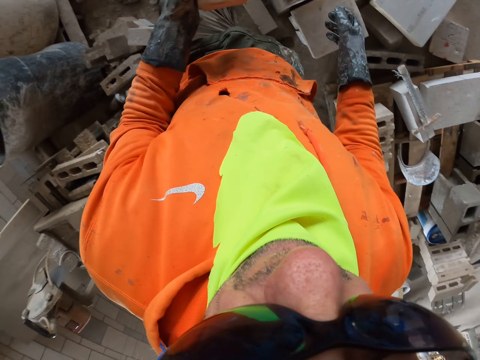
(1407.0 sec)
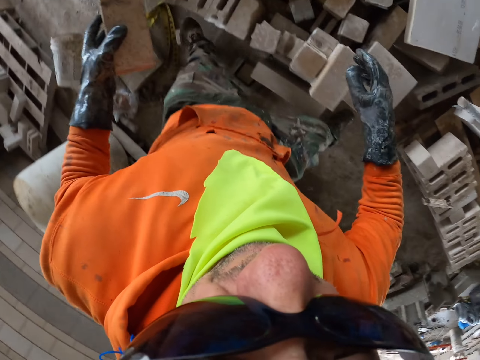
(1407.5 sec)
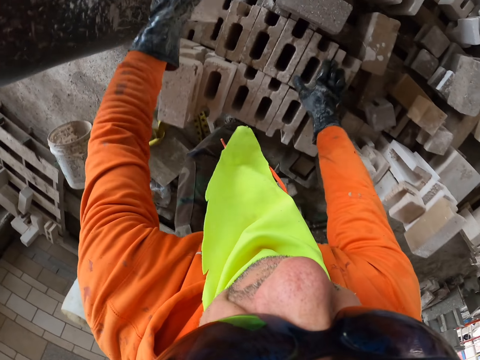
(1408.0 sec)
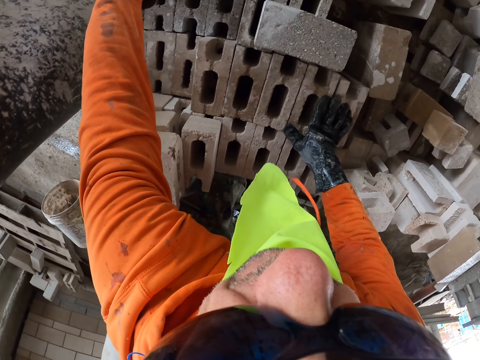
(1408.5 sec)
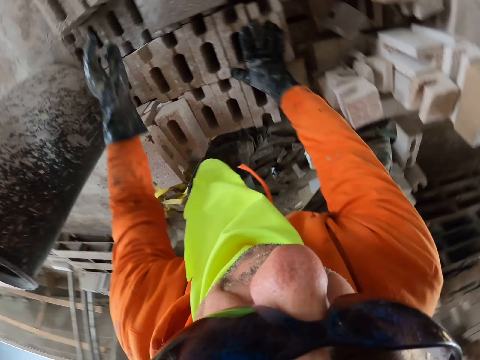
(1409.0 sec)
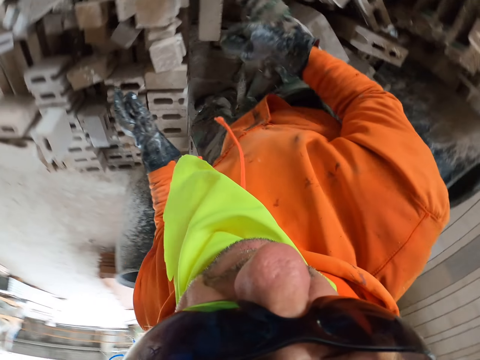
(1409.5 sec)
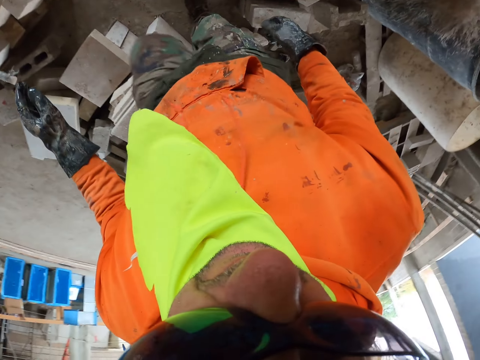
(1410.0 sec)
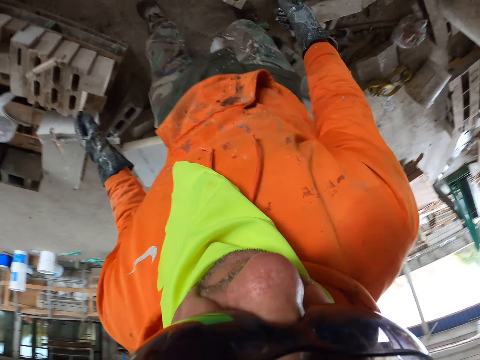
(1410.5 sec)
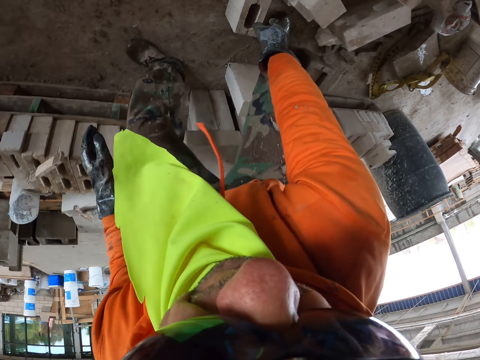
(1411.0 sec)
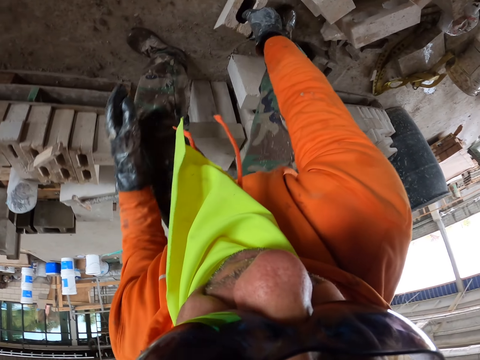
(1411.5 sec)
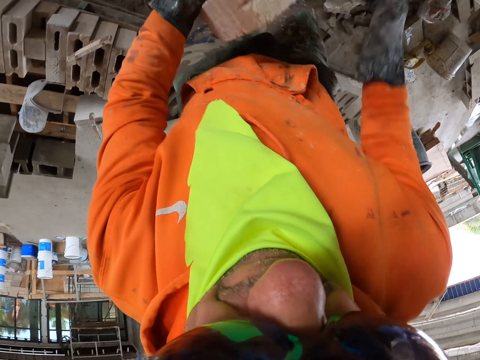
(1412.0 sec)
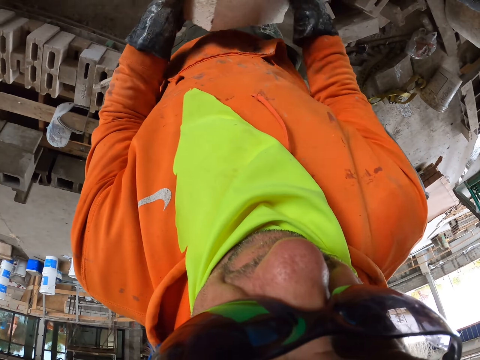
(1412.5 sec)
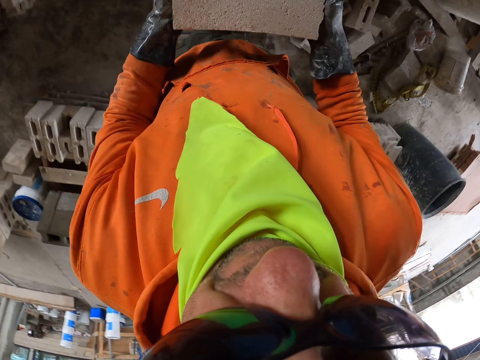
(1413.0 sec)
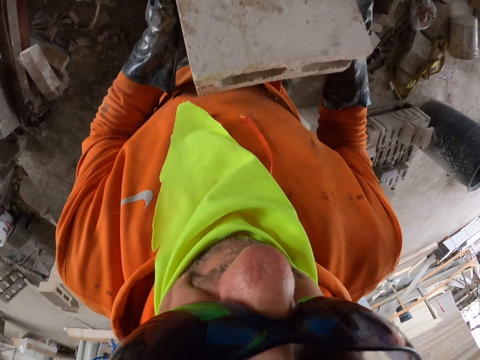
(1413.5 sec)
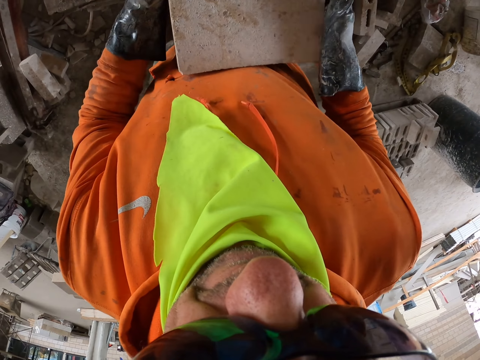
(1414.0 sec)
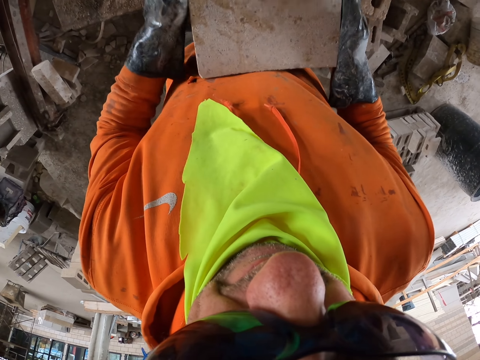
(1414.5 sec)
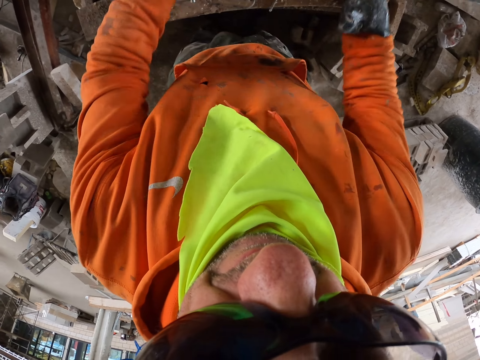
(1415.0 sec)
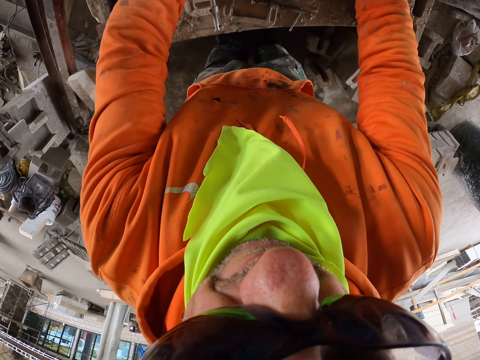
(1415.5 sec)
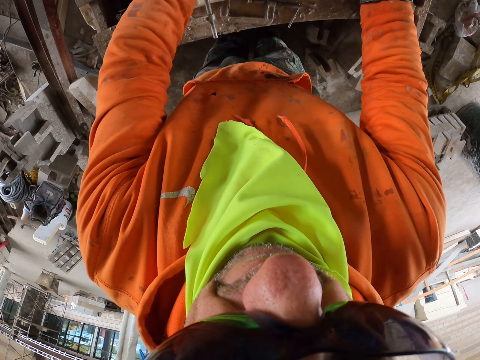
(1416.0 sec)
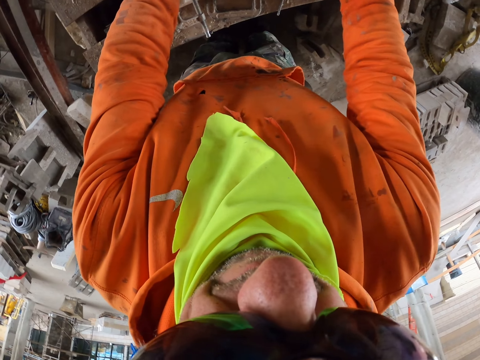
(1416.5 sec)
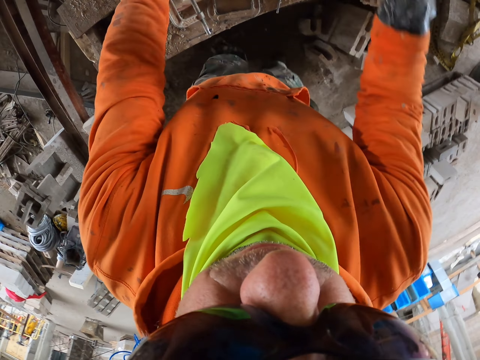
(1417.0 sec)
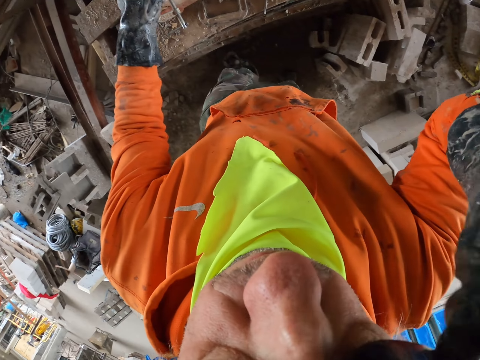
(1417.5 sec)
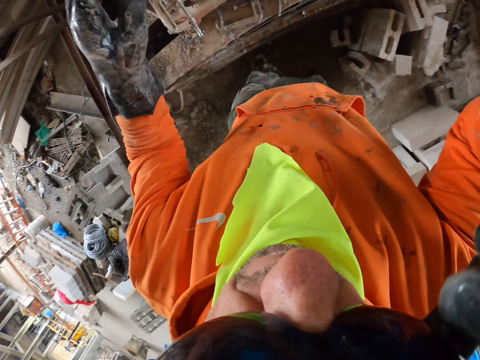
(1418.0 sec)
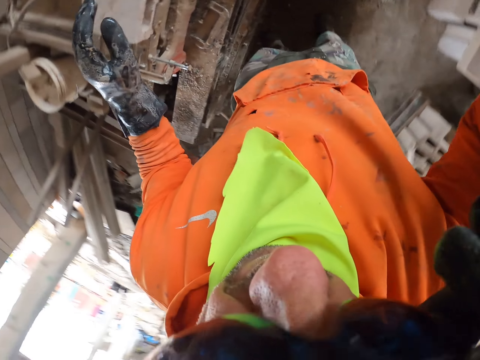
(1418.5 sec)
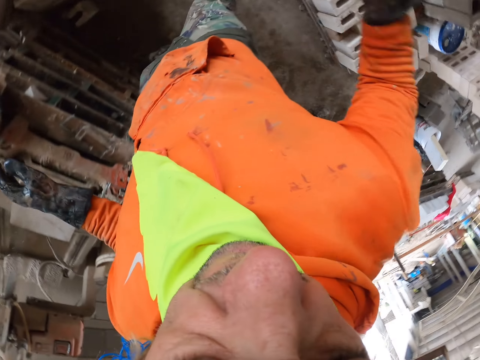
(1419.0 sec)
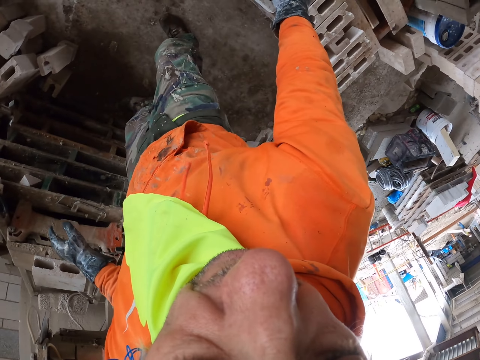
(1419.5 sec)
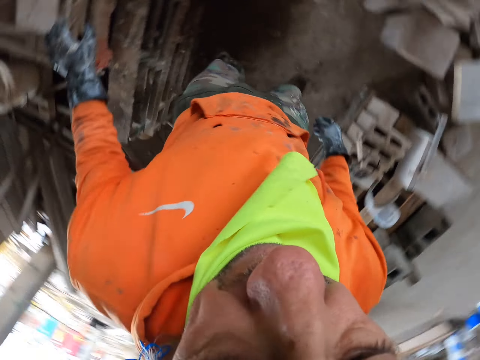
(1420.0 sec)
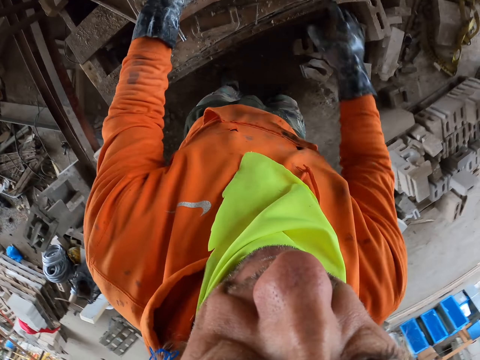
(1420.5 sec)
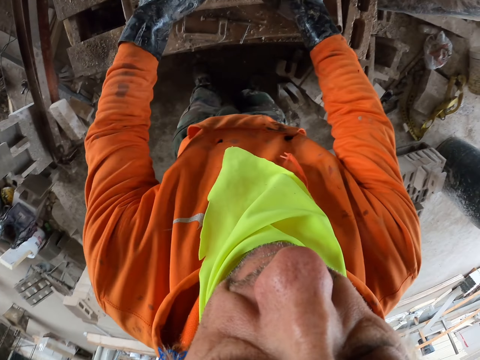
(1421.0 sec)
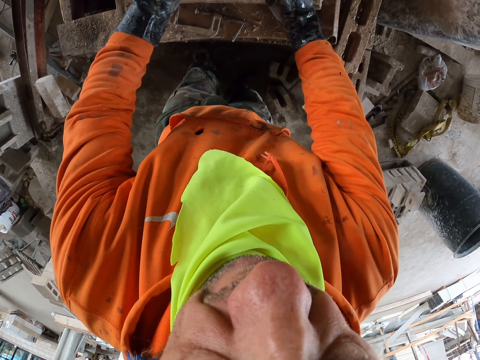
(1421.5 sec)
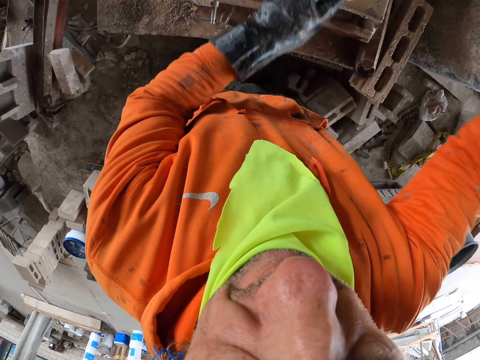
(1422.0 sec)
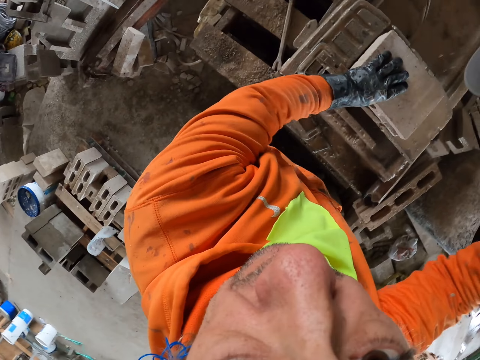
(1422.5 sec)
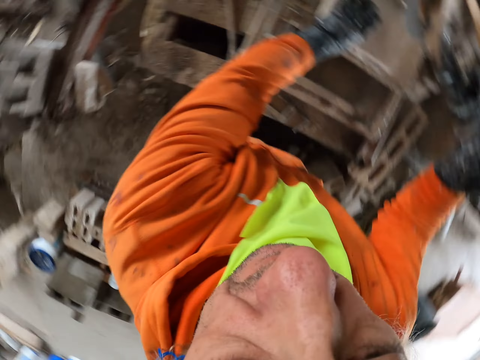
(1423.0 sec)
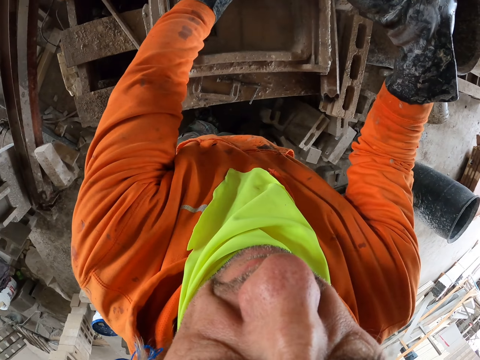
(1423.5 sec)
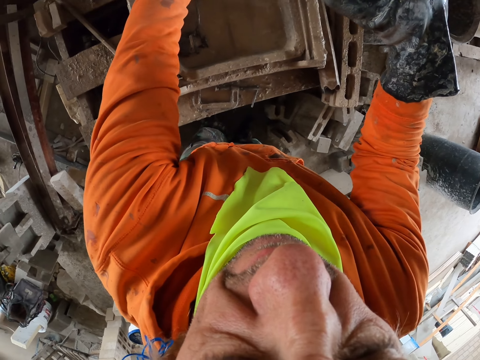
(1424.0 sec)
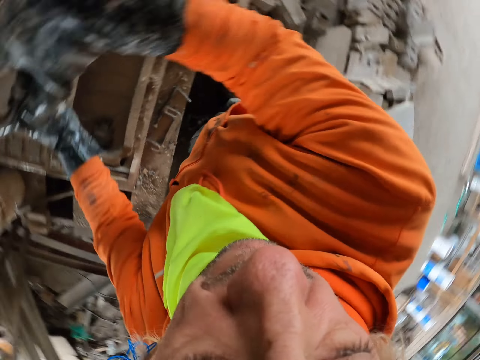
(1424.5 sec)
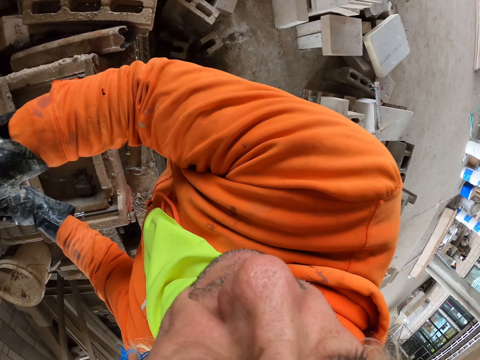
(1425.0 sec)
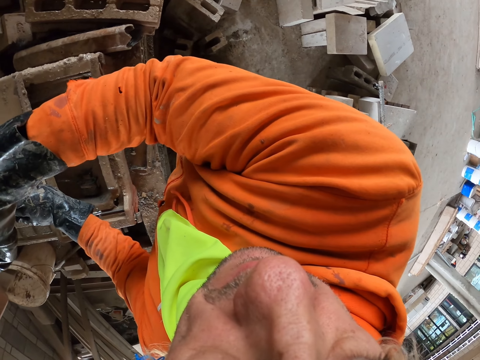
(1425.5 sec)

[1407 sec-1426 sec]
The camera wearer puts a brick aside. They walk around. They pick the brick, turn the brick and put the brick on the brick maker. They remove the eyeglasses and put the eyeglasses on the pallet. They touch the brick maker surface. They cut the brick.

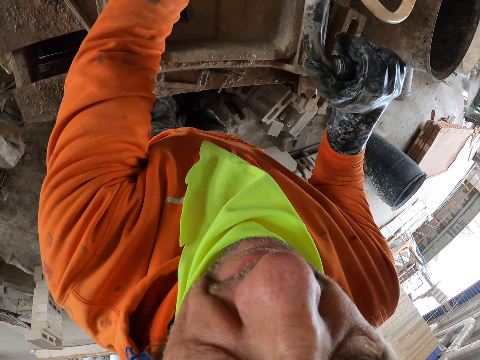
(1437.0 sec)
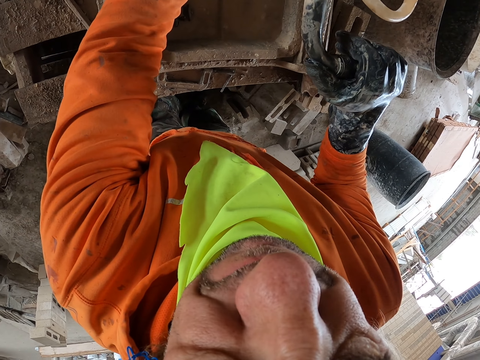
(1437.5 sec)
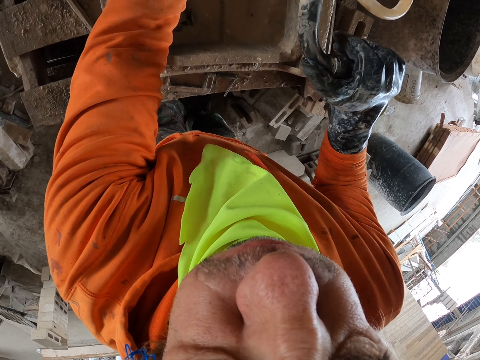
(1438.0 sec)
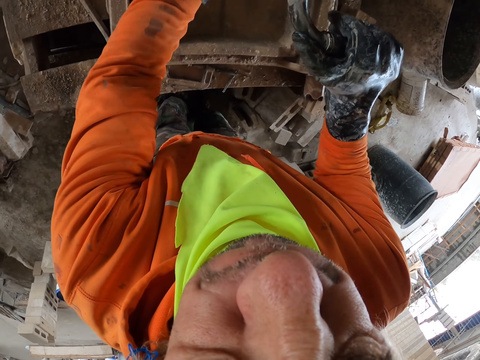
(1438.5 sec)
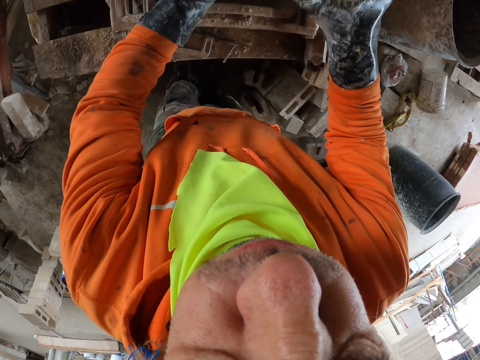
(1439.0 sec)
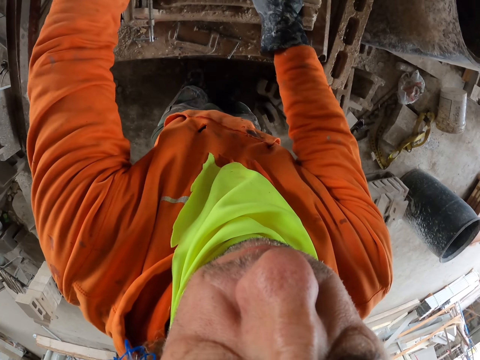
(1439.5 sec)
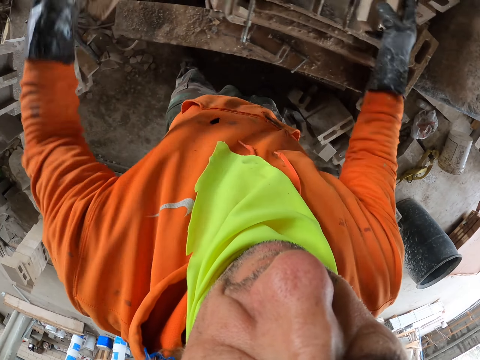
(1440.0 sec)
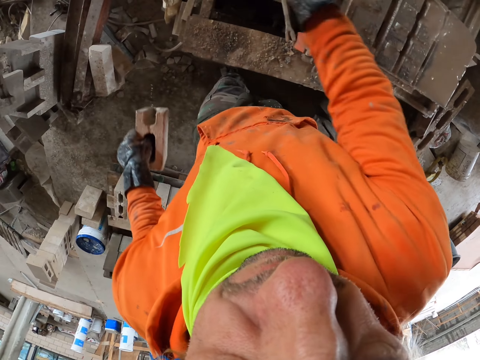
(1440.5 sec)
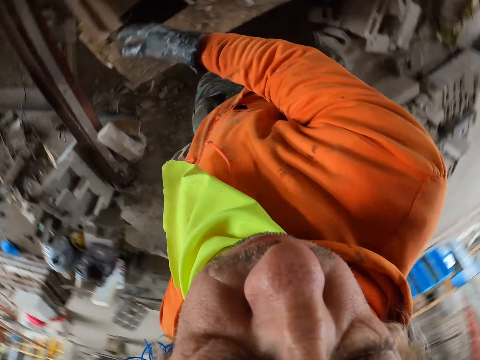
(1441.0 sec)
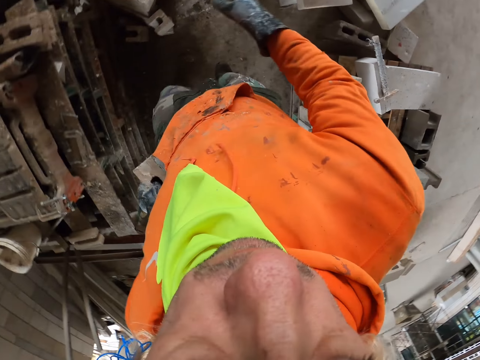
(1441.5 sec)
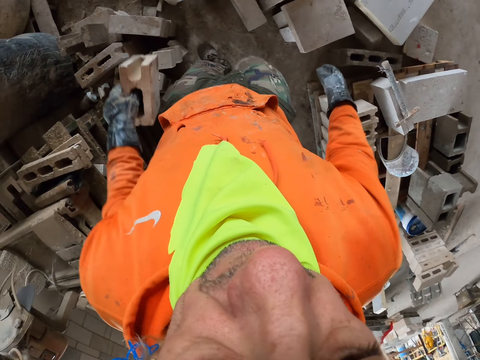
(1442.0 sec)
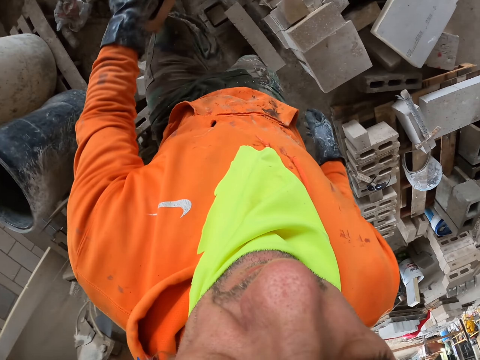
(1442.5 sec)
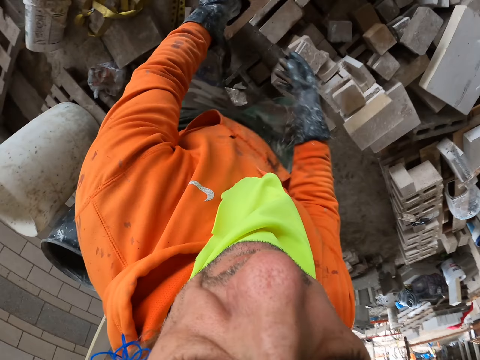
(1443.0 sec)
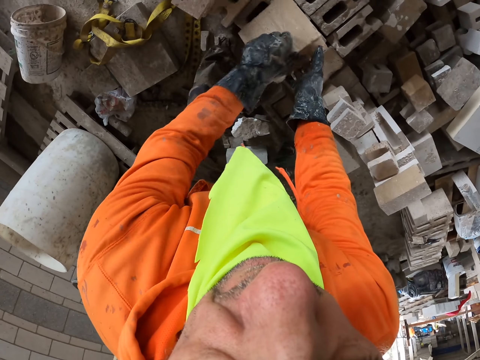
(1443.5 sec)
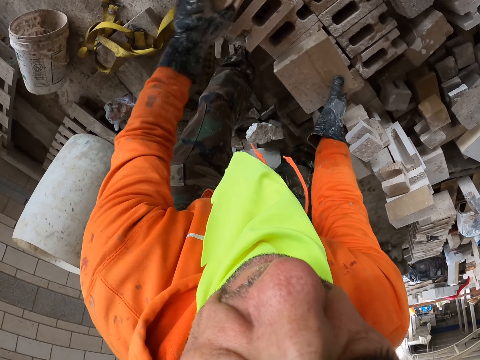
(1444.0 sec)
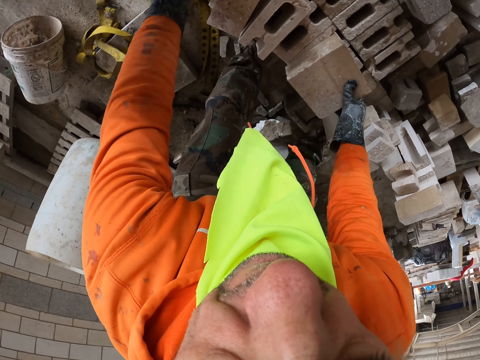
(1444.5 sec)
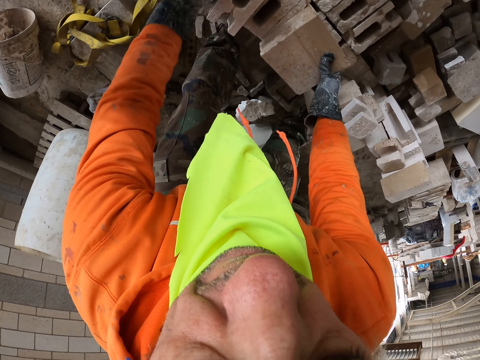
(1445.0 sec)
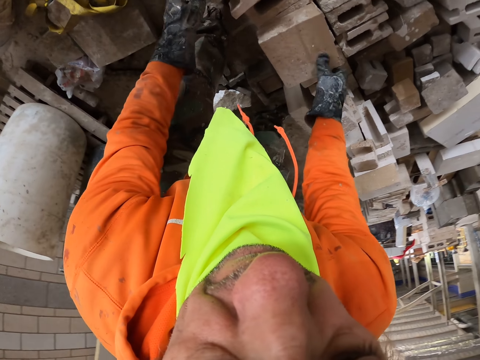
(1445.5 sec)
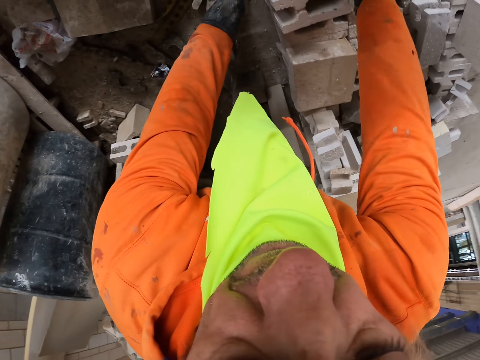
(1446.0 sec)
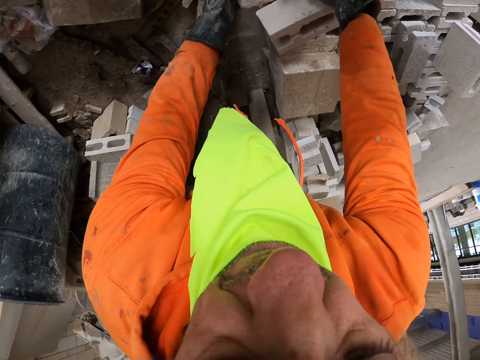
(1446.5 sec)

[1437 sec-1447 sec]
The camera wearer picks the bricks and walks around. They move the bricks.
